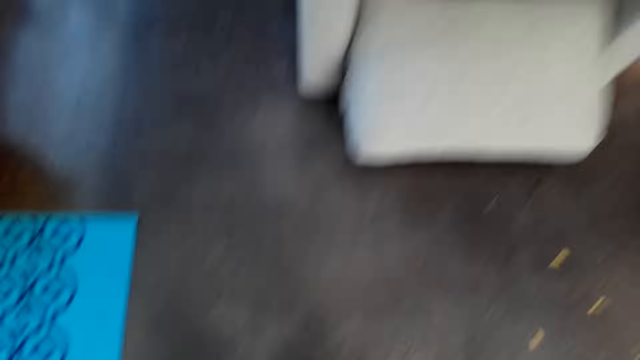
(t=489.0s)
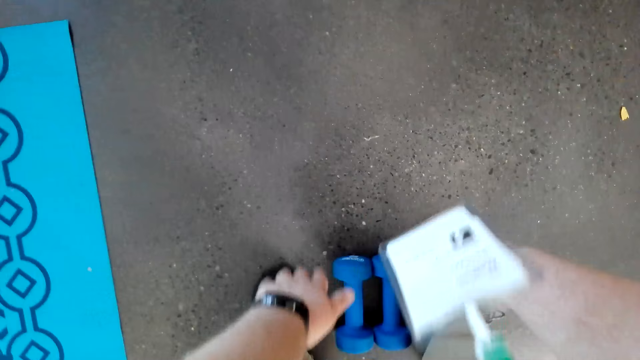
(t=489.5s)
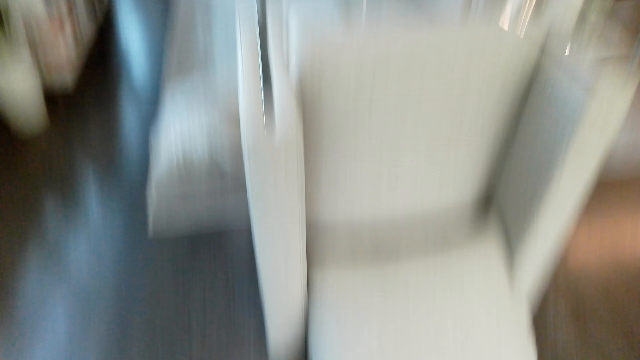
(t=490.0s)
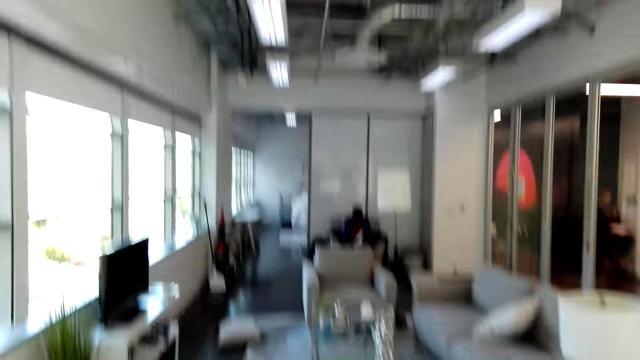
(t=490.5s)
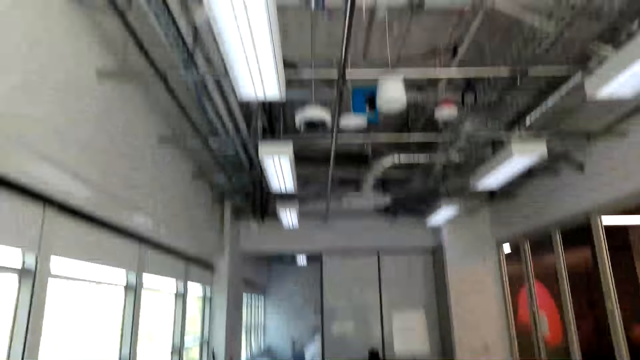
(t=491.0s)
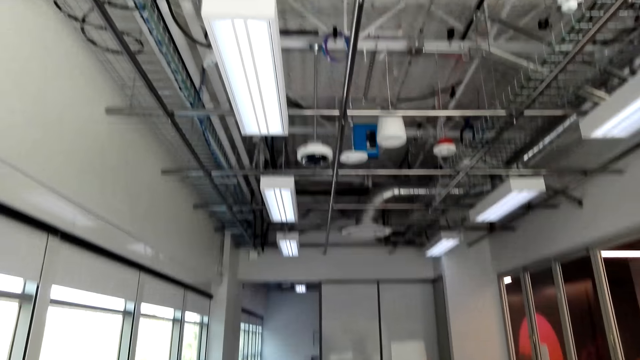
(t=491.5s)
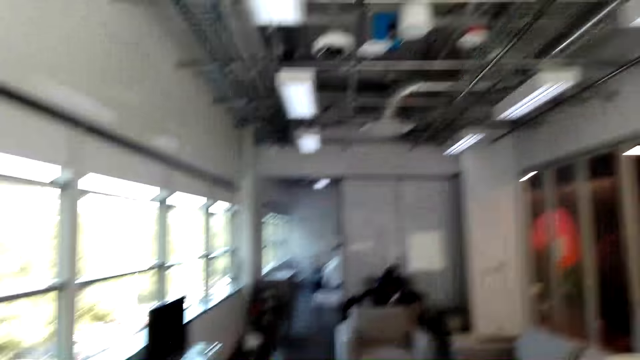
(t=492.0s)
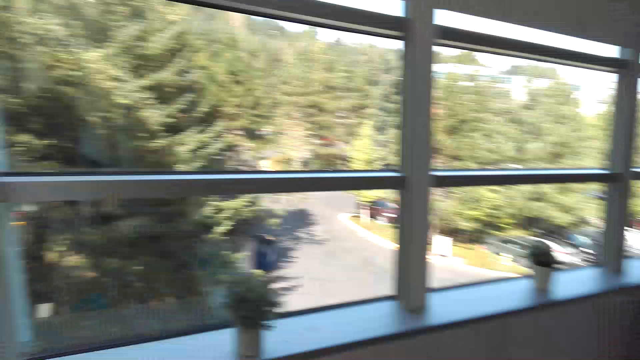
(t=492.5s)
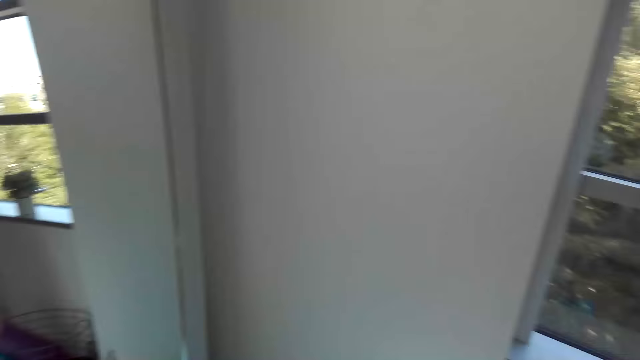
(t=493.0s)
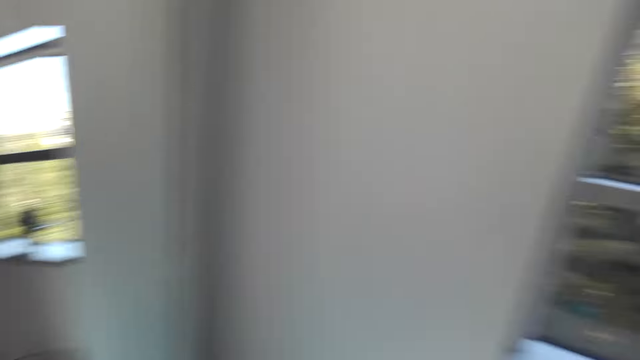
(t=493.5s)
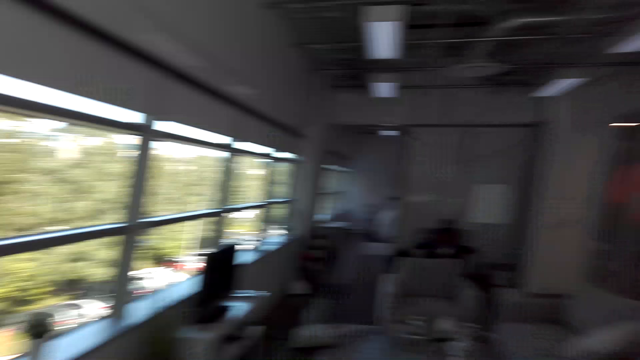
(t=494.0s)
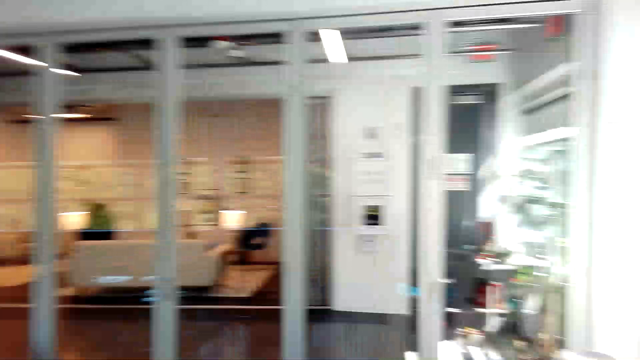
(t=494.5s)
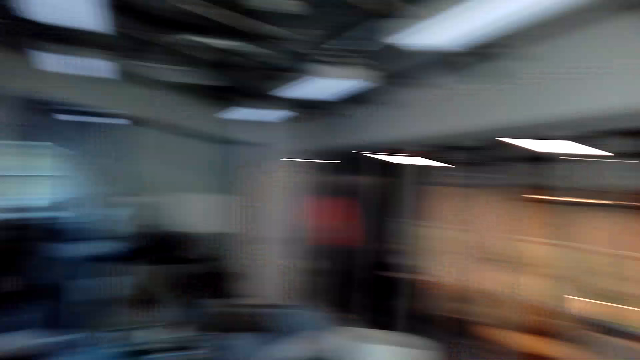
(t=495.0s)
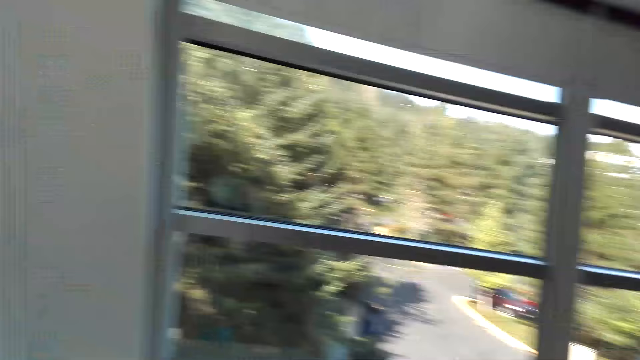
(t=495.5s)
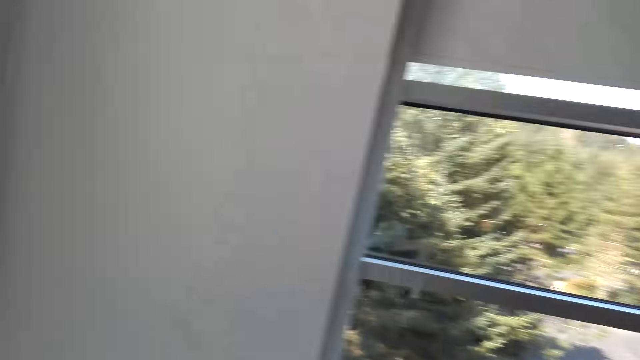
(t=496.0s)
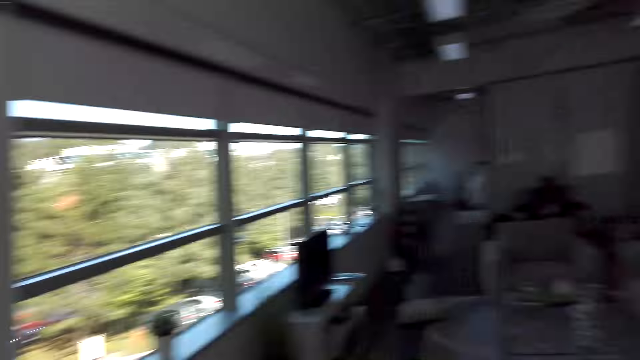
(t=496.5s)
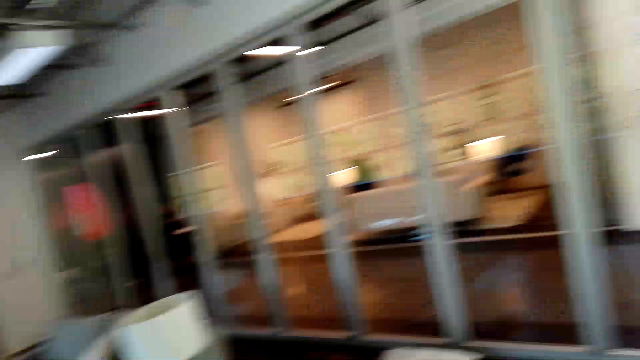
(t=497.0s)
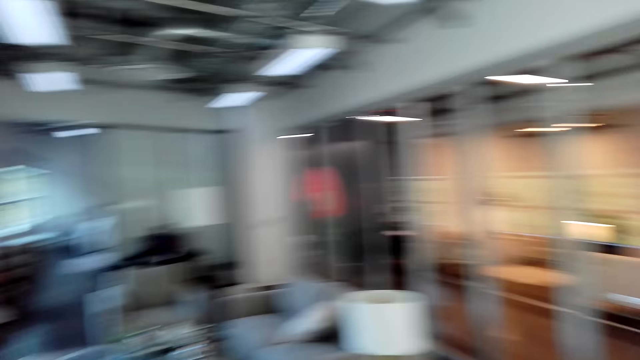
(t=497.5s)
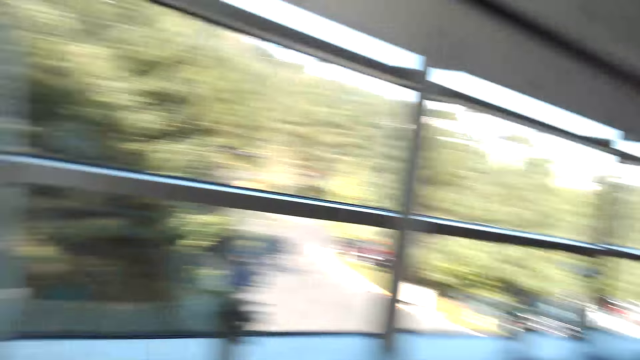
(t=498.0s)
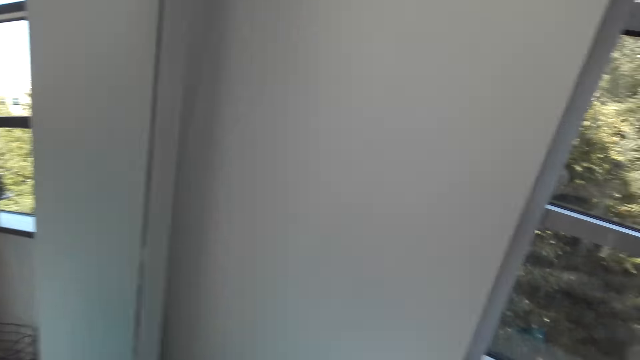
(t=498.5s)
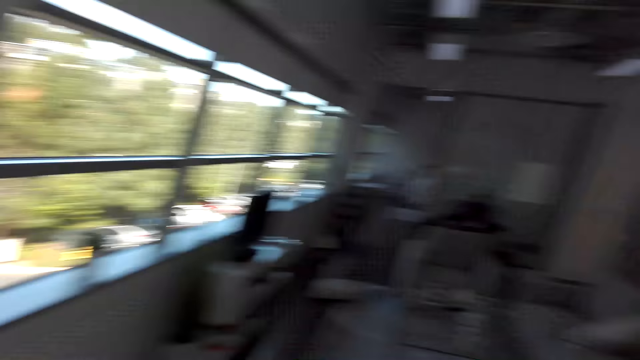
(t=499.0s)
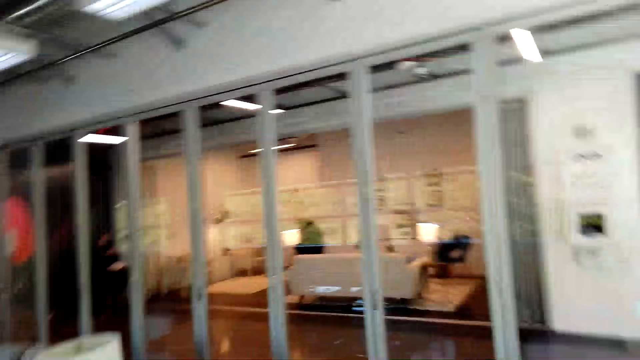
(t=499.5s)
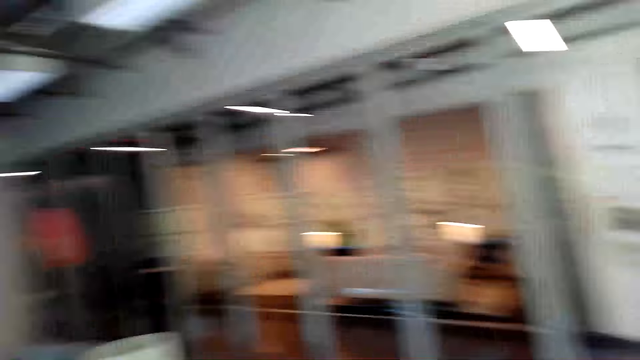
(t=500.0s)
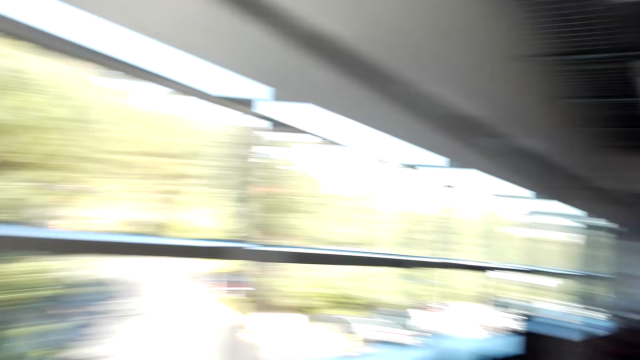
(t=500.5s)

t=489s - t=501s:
The camera wearer looks up. They look around.

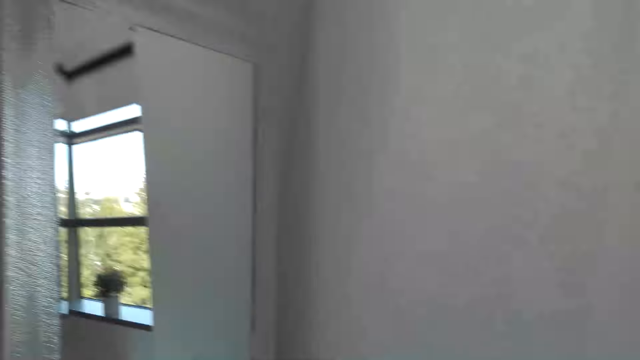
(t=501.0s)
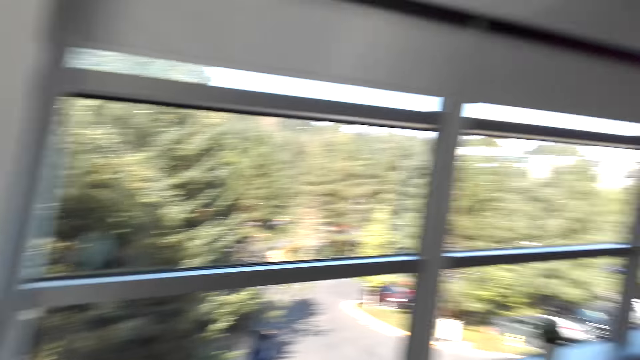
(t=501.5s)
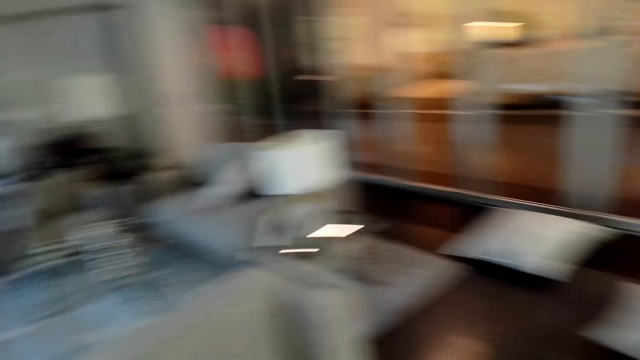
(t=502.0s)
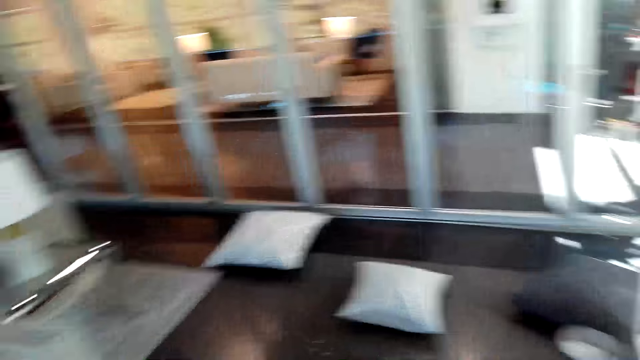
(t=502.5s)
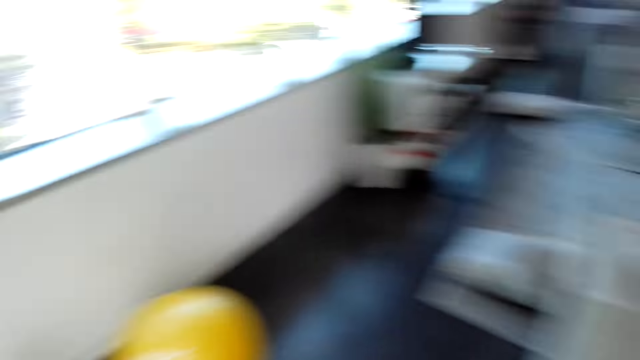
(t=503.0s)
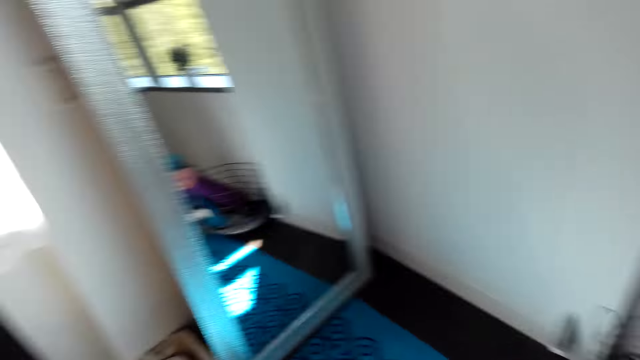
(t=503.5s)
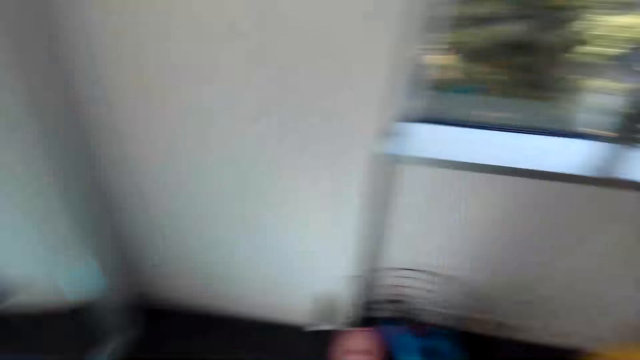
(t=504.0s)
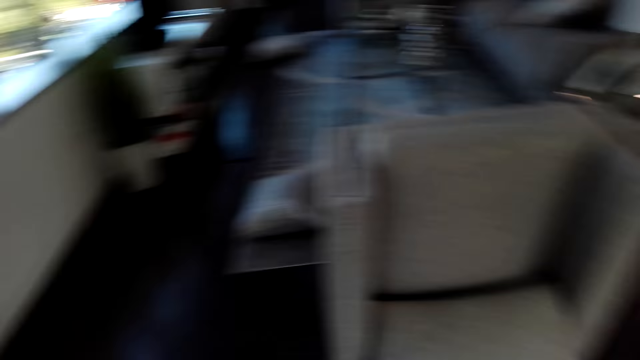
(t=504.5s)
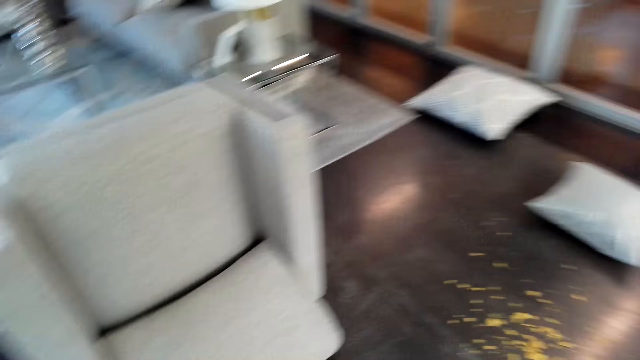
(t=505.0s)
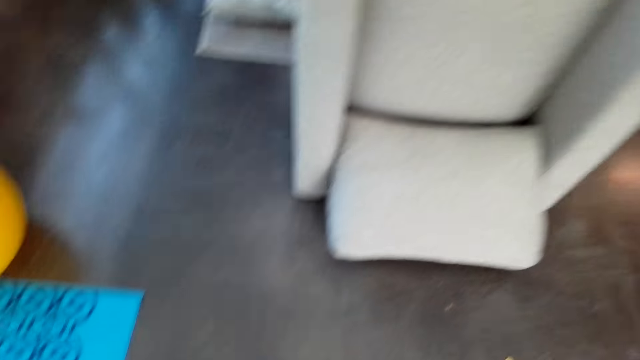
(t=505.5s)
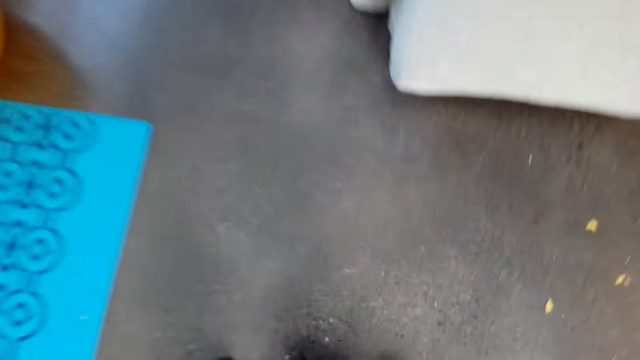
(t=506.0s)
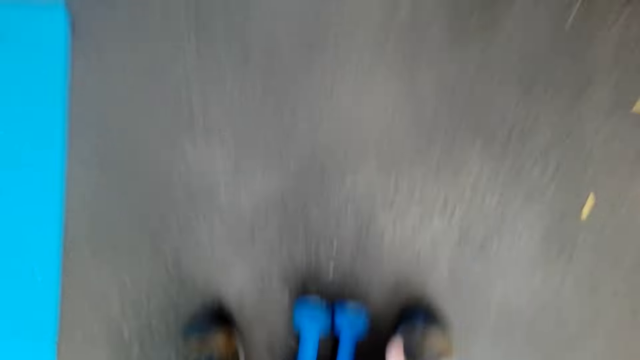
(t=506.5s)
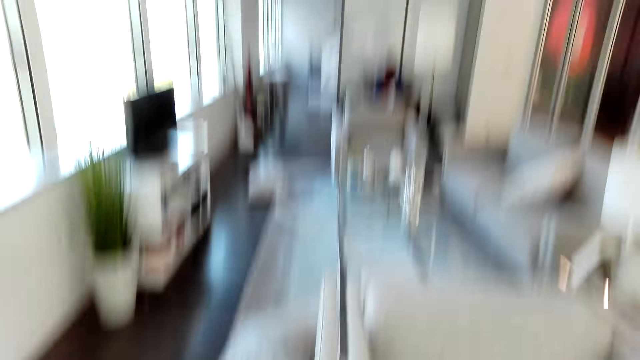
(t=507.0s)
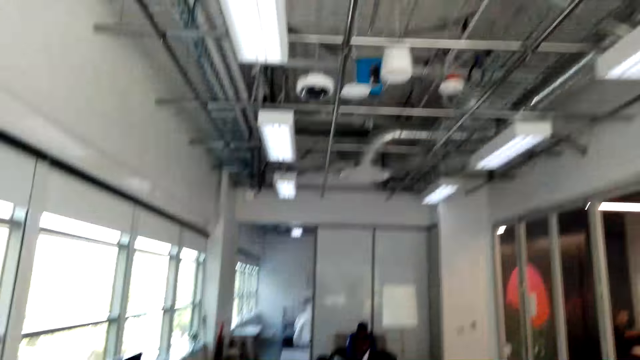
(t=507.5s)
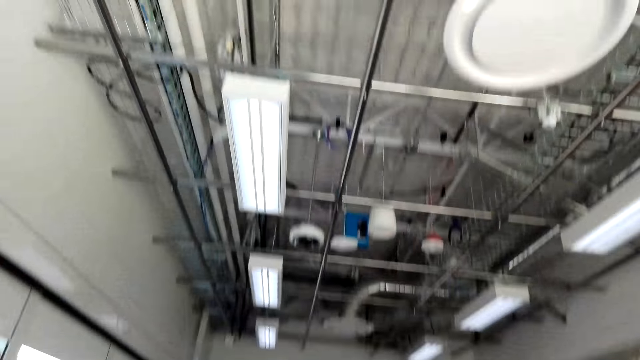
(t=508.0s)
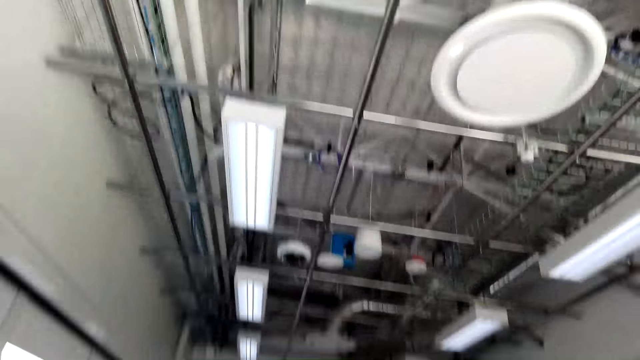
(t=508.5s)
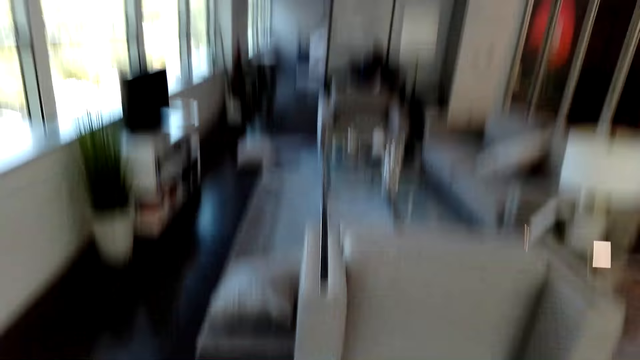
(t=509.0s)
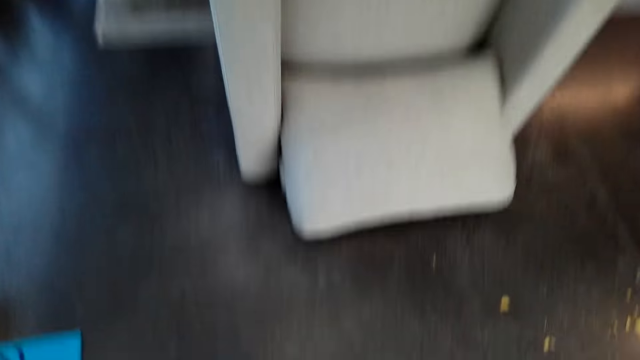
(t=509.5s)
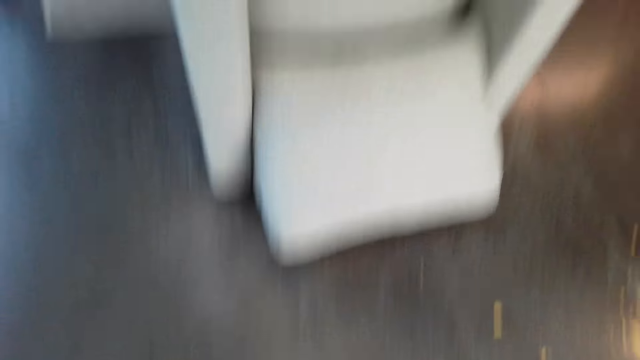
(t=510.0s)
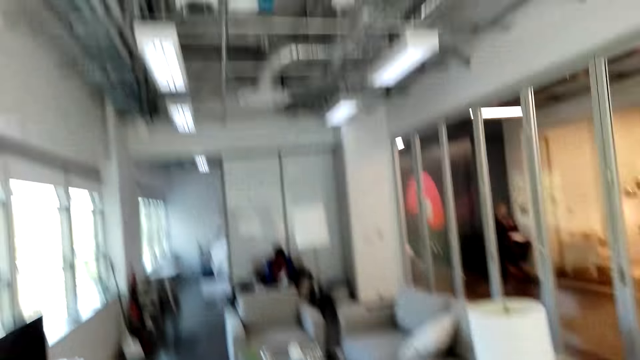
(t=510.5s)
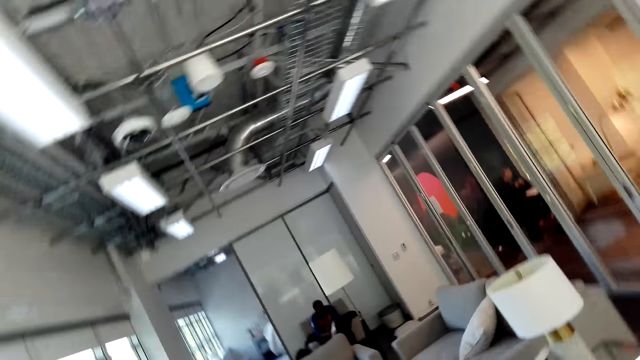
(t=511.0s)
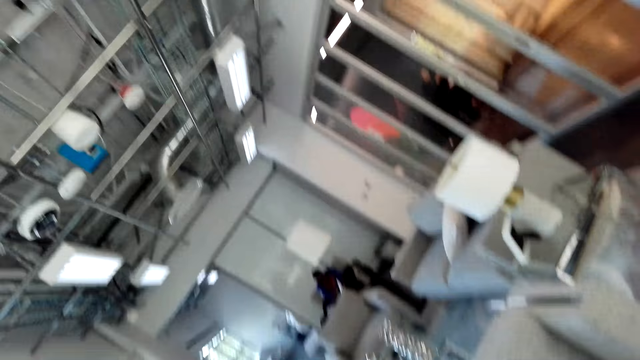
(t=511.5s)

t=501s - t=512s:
The camera wearer looks up. They look down.
